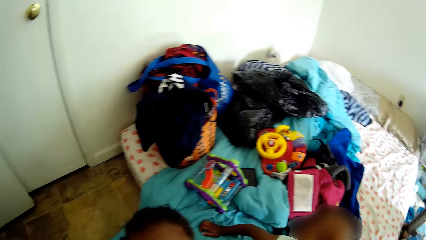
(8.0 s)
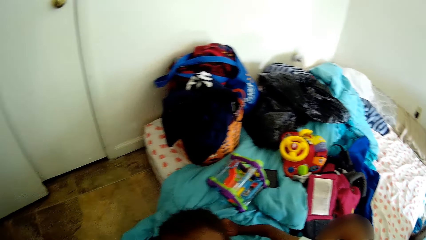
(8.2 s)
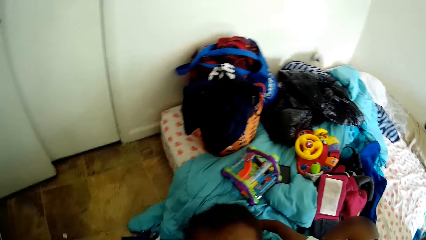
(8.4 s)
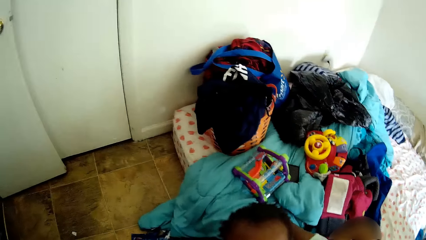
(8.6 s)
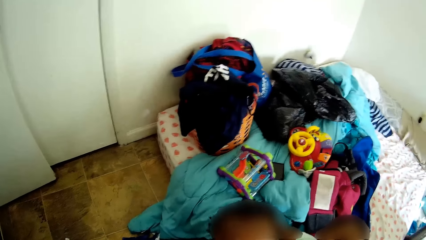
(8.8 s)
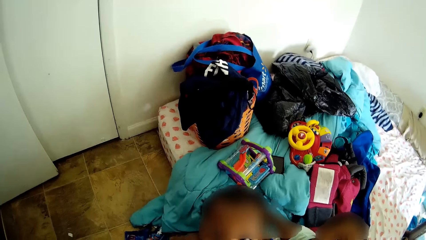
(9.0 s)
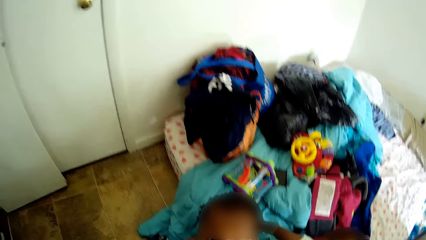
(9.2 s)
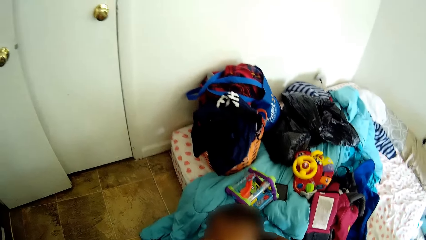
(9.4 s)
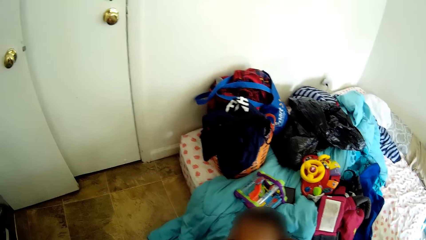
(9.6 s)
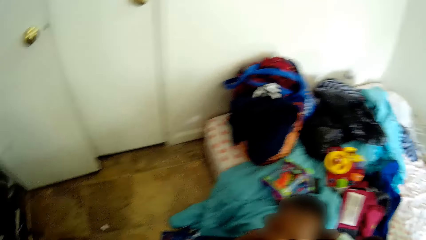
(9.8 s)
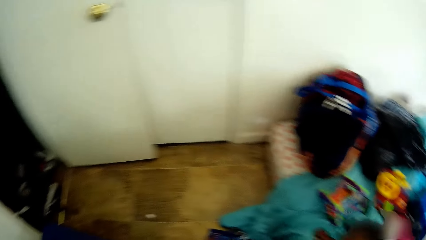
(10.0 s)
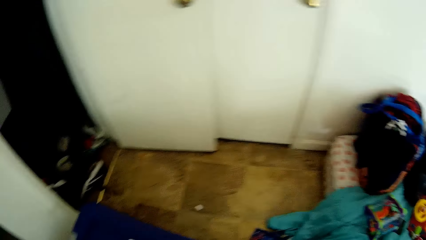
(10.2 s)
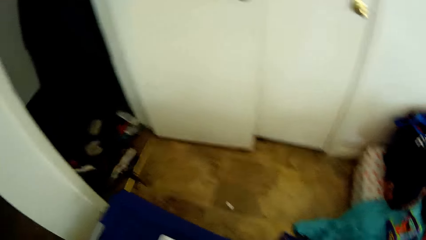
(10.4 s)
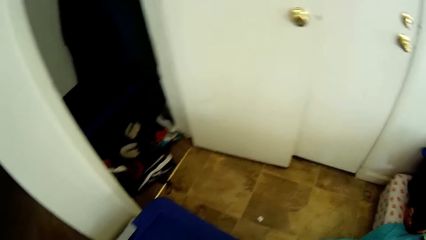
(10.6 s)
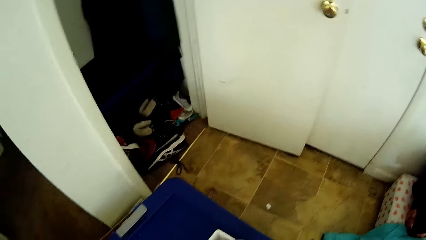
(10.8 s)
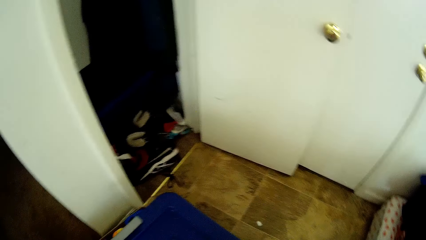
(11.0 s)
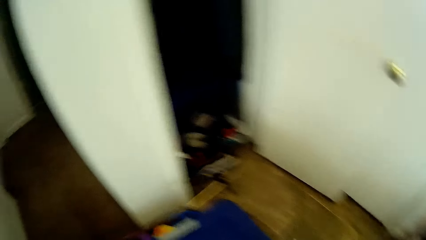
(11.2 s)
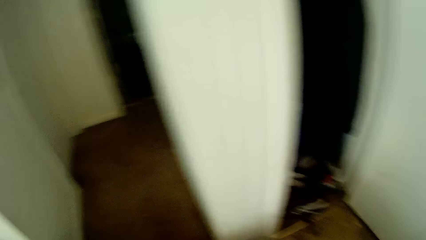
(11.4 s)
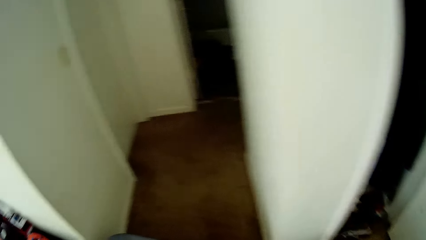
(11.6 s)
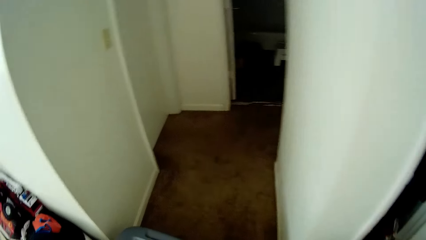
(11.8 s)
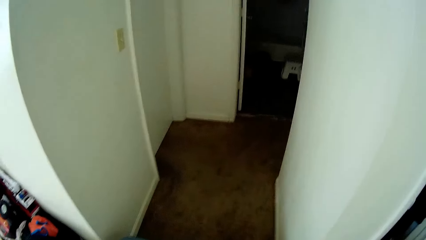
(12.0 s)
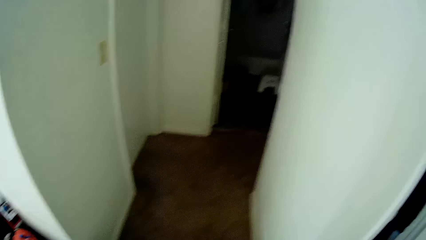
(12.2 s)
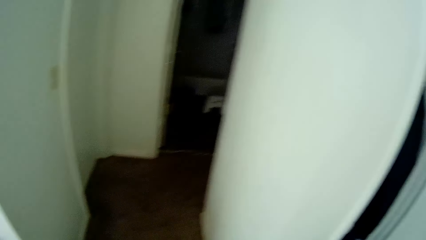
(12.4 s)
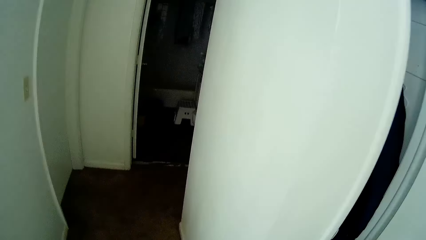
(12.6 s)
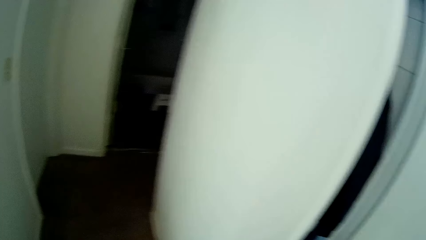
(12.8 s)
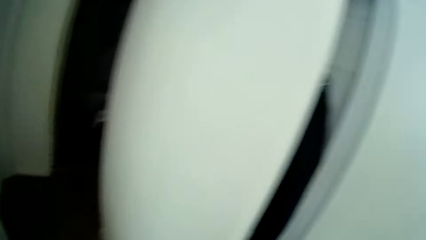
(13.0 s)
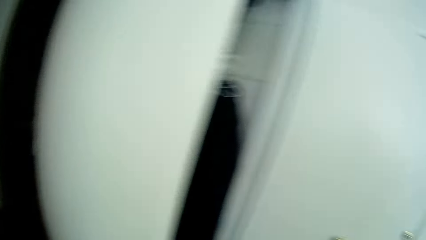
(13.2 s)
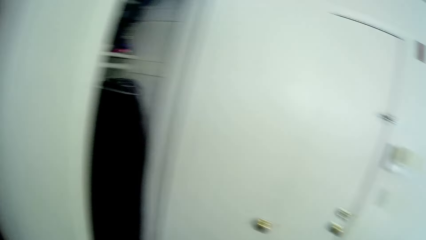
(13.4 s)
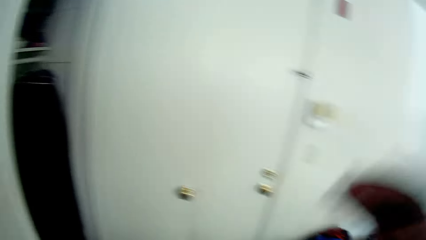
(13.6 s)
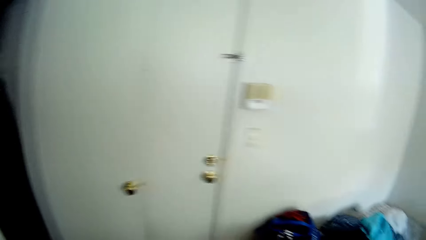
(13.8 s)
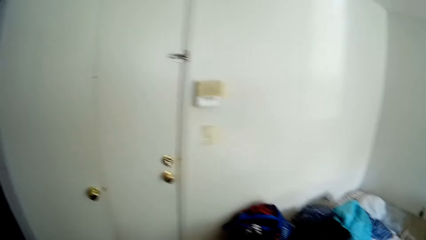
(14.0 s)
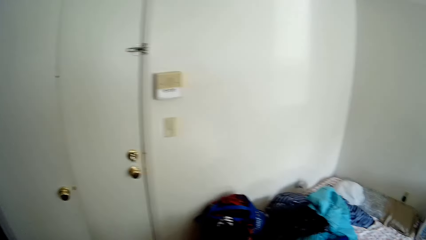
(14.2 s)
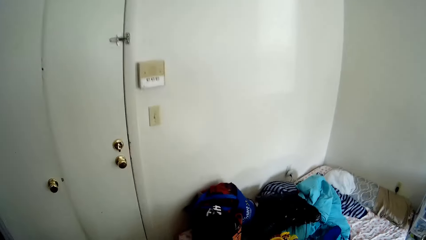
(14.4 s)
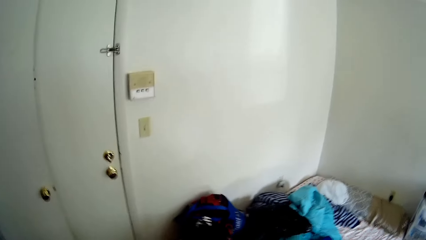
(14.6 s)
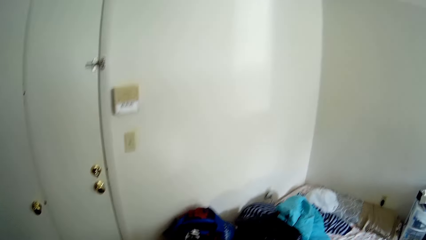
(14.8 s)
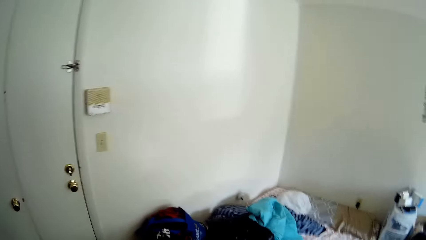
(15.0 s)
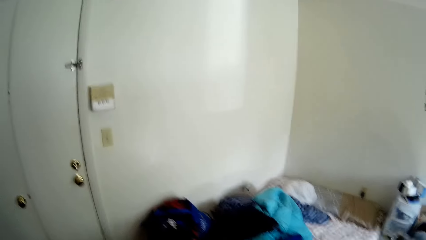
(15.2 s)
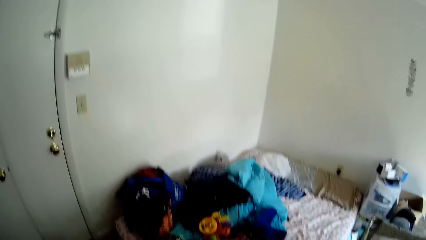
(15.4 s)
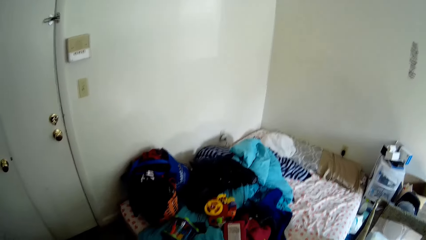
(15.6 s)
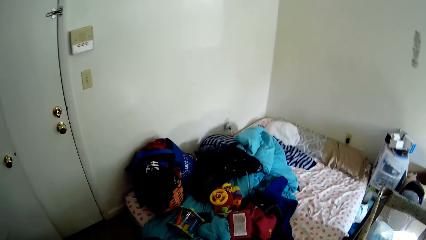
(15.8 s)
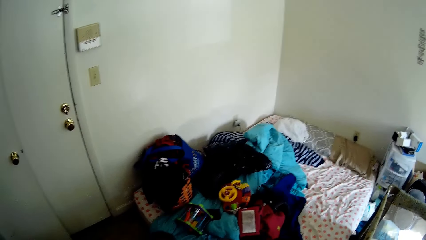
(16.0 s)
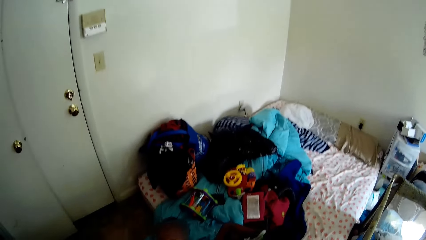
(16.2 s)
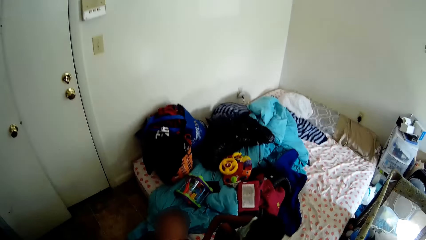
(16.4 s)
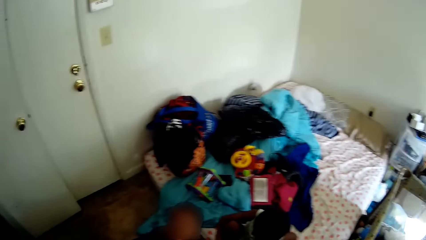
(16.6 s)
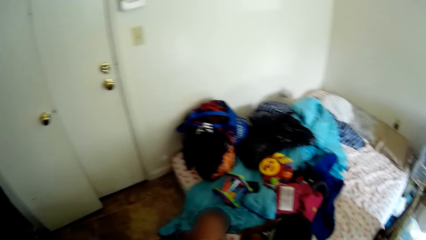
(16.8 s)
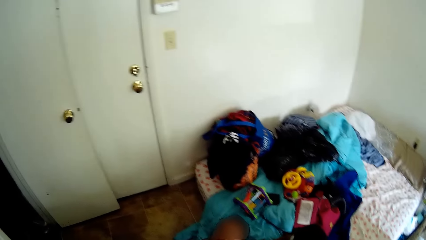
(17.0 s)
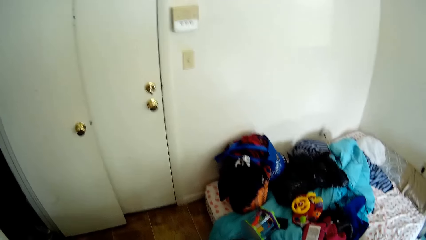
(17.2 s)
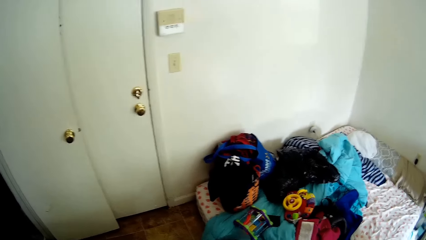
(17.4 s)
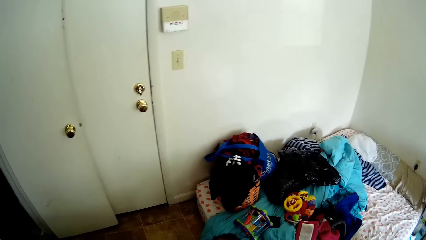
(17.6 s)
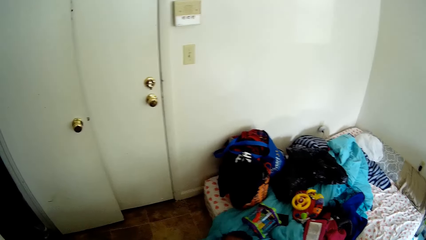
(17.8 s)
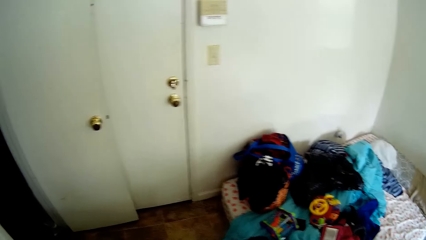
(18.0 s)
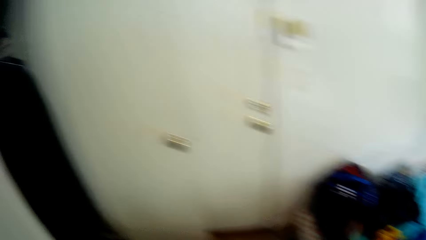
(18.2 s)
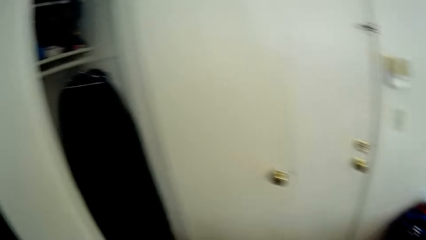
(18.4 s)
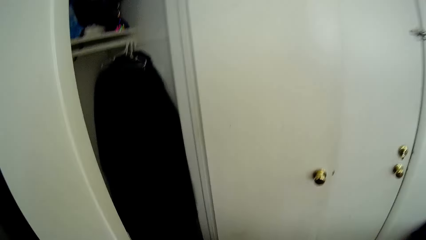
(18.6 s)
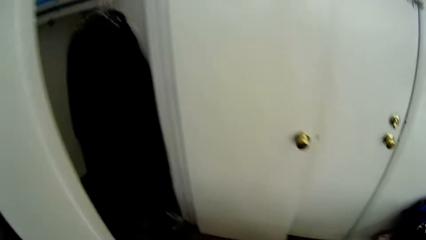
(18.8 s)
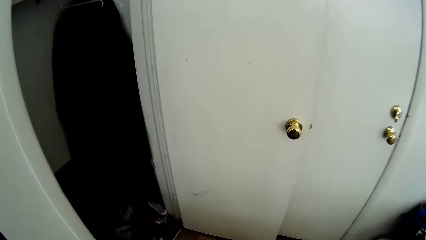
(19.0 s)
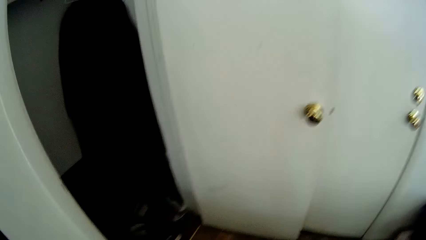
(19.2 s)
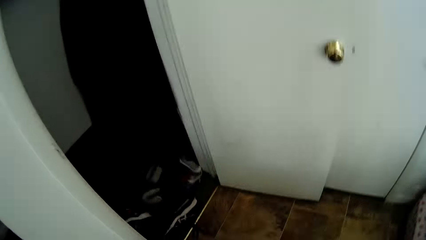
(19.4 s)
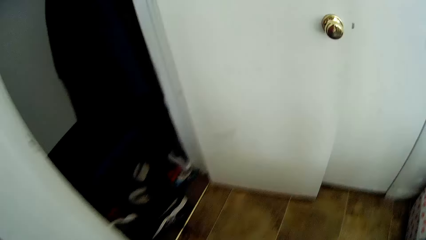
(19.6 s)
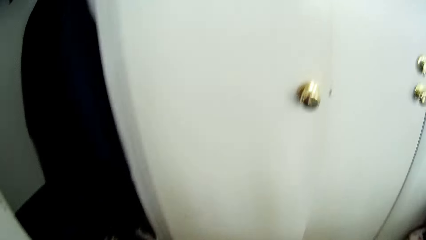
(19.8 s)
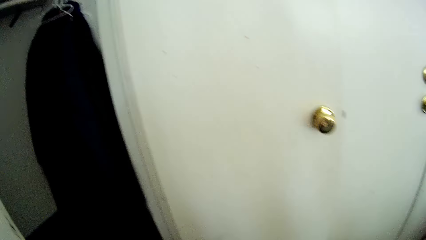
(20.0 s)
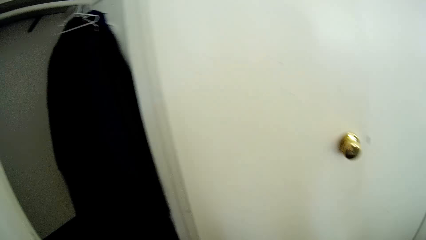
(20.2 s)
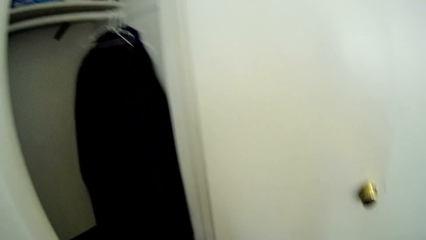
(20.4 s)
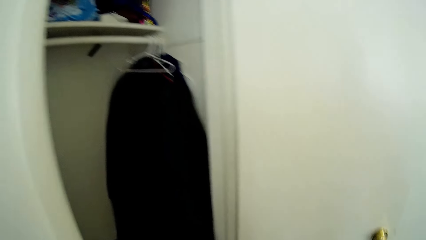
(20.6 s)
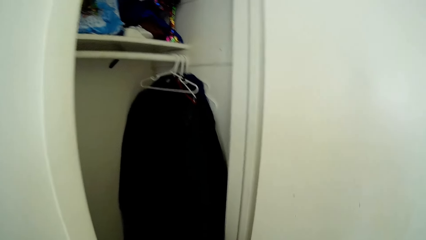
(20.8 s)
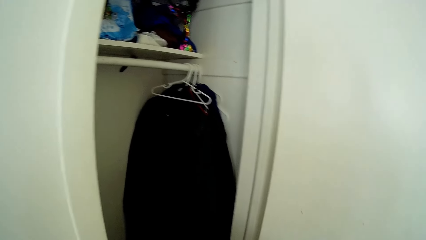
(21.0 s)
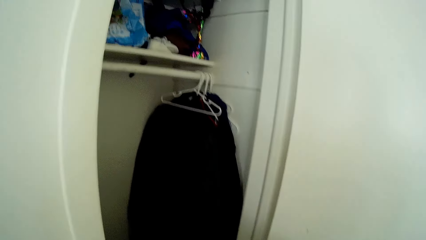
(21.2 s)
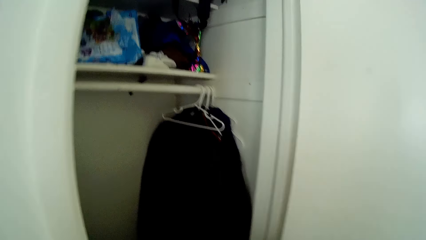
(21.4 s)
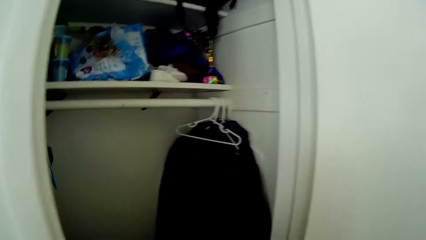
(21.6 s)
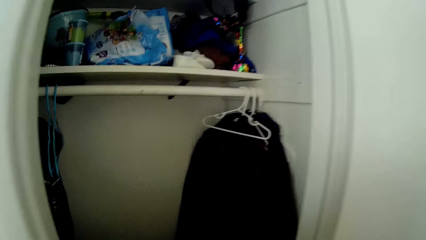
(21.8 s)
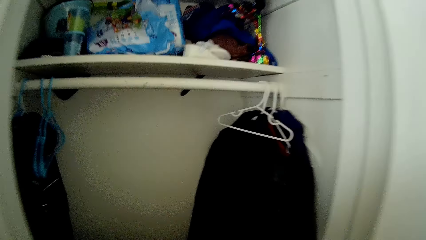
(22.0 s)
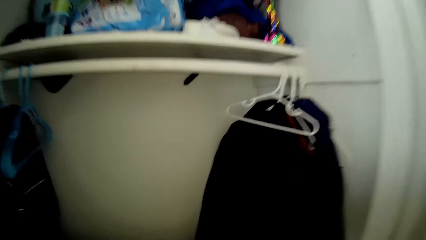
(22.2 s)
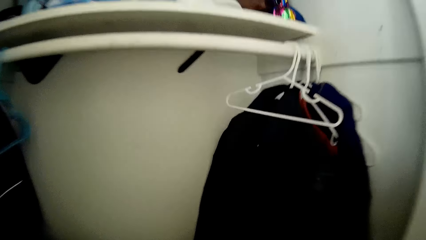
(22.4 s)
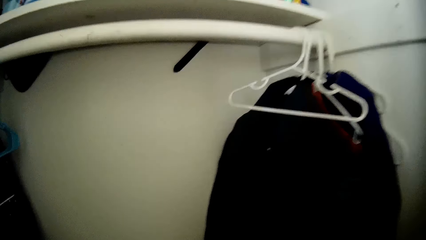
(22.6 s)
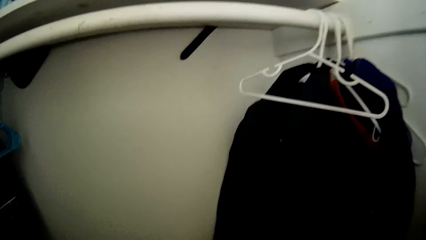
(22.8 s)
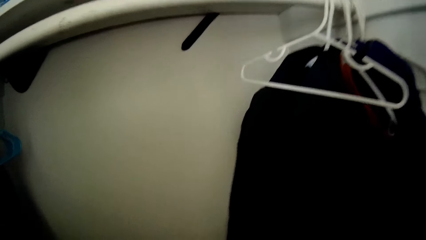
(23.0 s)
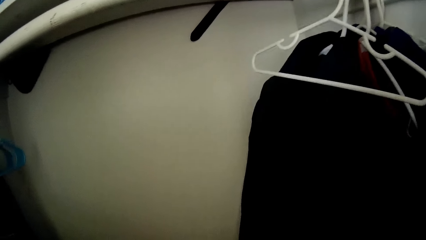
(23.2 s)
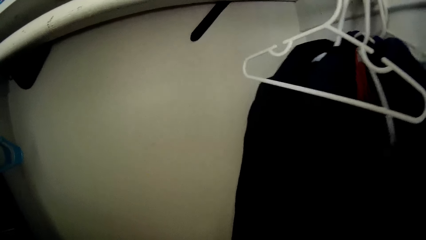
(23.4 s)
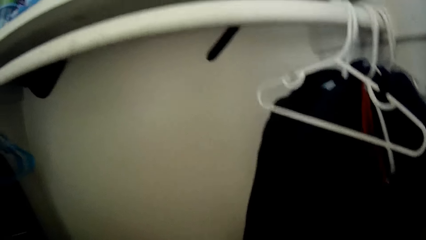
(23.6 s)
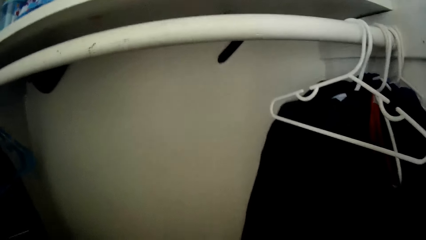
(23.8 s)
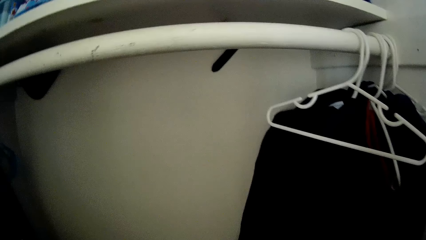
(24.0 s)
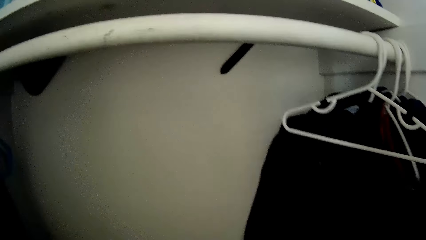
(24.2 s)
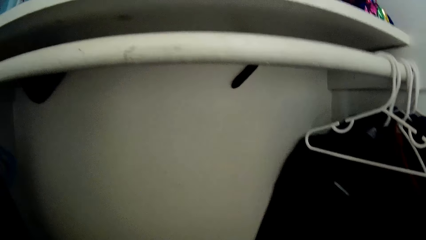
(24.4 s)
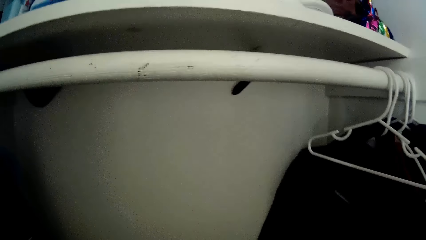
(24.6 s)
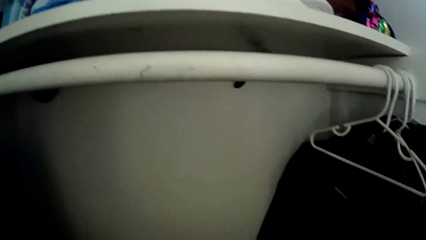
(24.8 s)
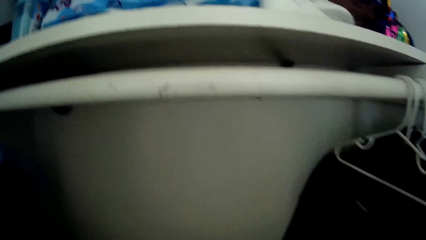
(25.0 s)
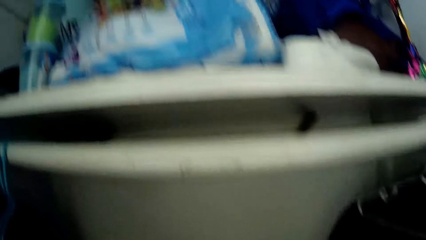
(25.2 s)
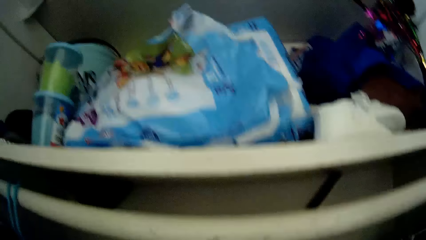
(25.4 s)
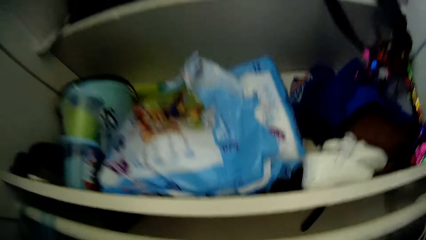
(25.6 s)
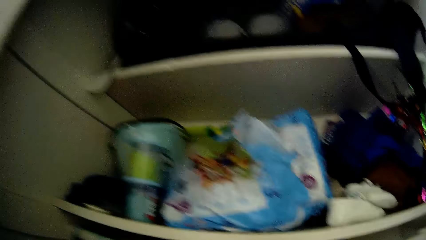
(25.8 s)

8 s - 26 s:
The camera wearer interacts with a baby. They move the hand to the camera. They interact with the boy. They walk to a cupboard.
